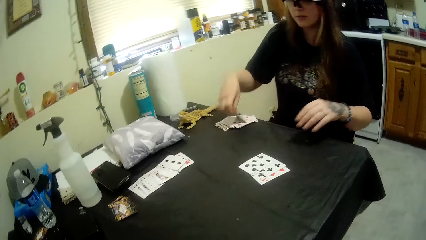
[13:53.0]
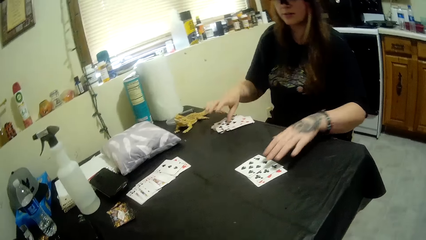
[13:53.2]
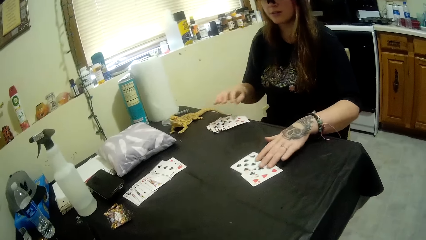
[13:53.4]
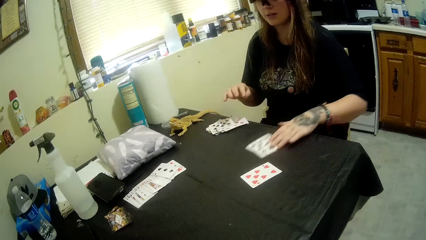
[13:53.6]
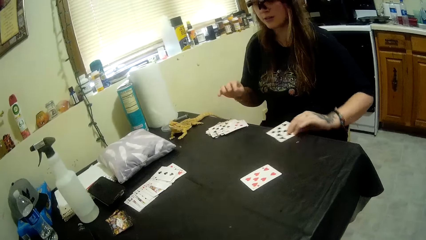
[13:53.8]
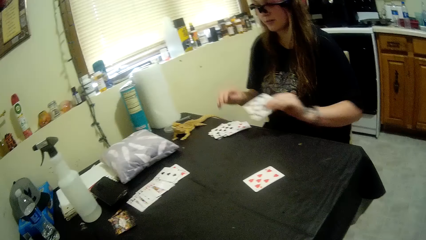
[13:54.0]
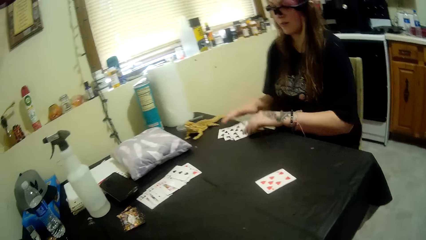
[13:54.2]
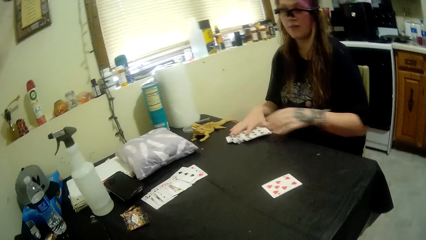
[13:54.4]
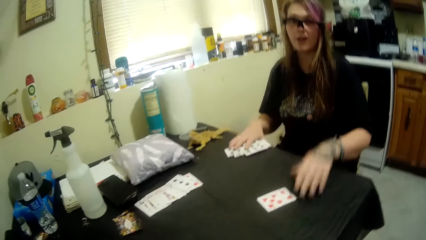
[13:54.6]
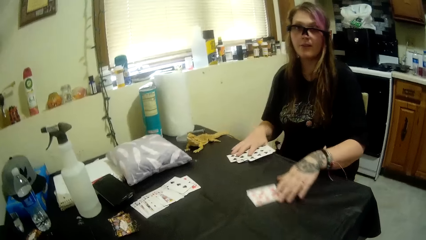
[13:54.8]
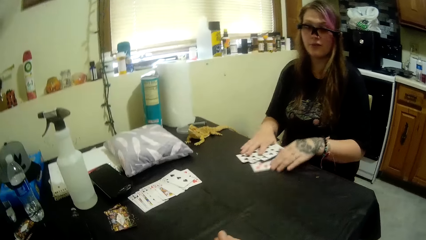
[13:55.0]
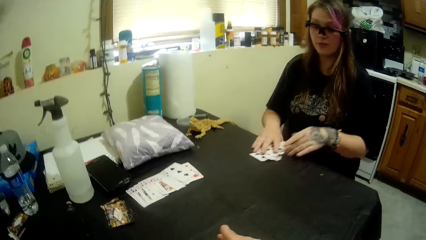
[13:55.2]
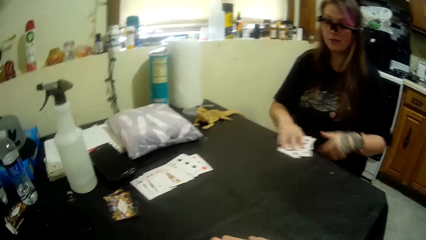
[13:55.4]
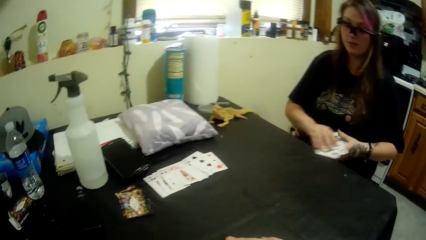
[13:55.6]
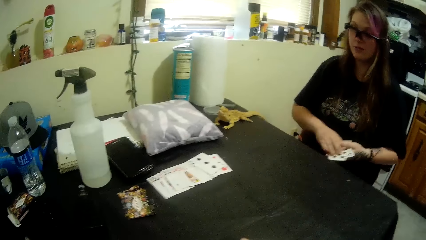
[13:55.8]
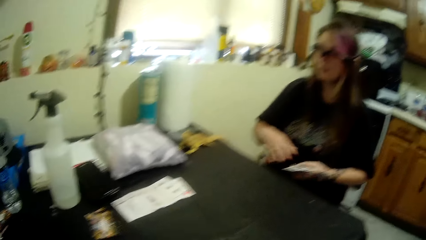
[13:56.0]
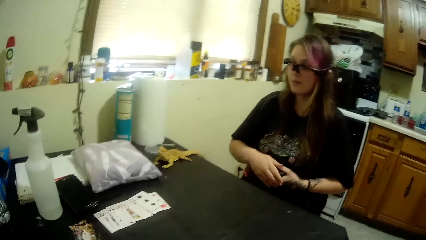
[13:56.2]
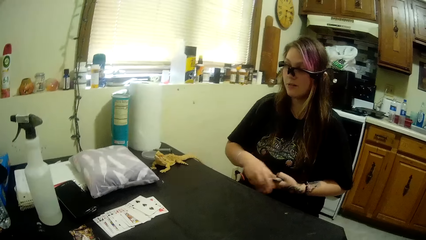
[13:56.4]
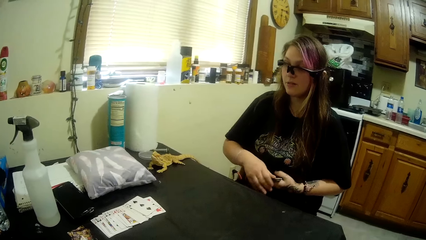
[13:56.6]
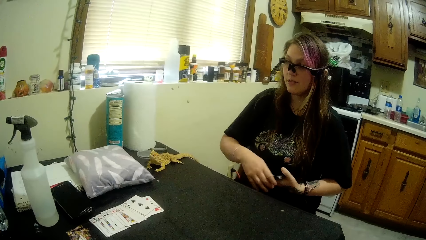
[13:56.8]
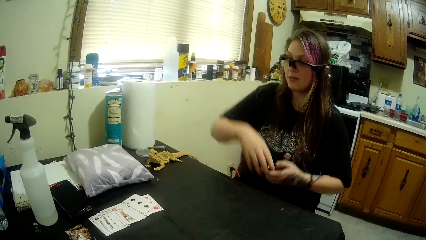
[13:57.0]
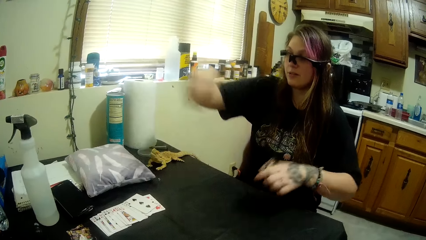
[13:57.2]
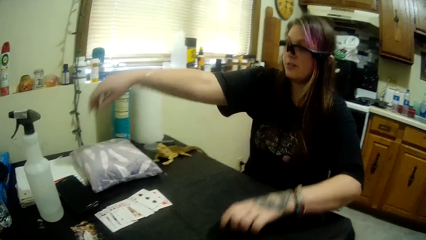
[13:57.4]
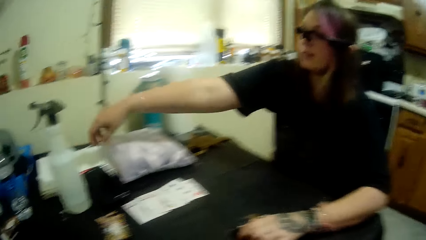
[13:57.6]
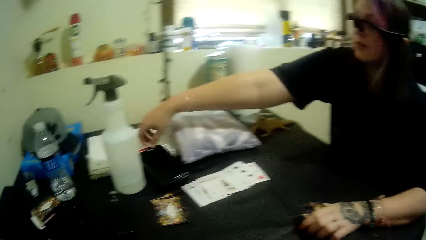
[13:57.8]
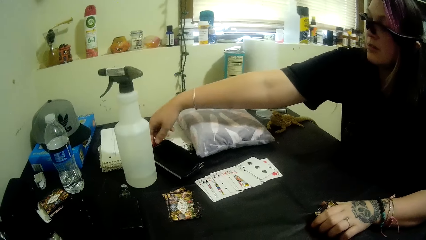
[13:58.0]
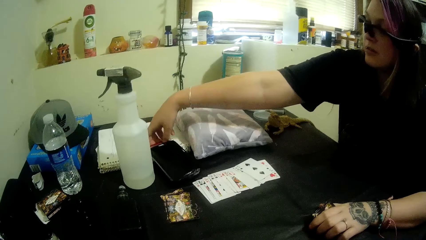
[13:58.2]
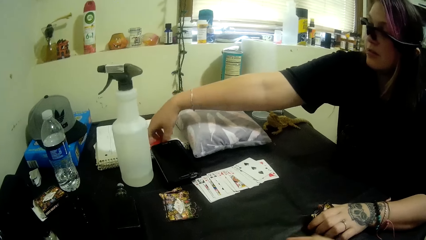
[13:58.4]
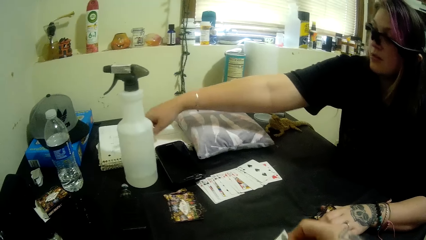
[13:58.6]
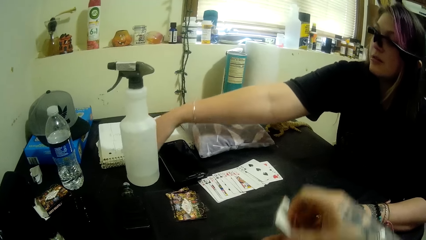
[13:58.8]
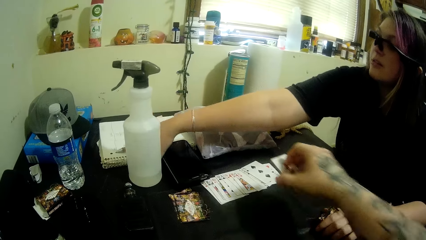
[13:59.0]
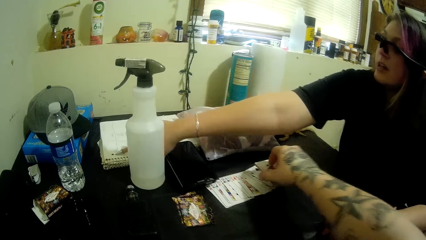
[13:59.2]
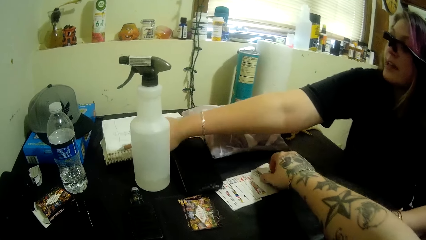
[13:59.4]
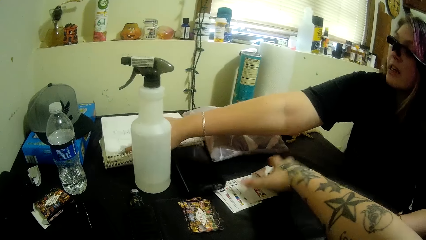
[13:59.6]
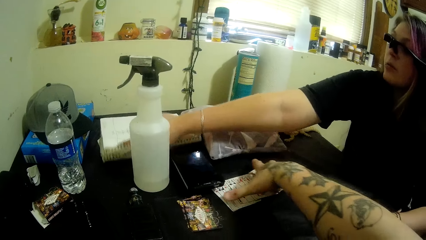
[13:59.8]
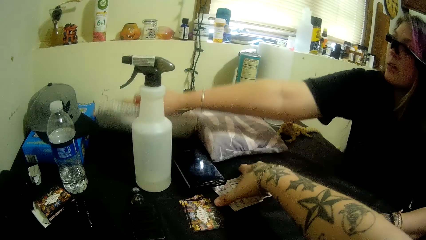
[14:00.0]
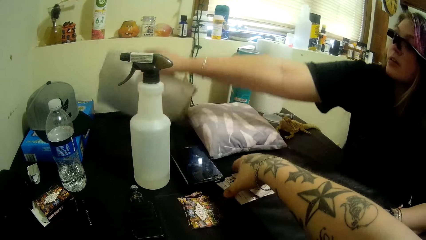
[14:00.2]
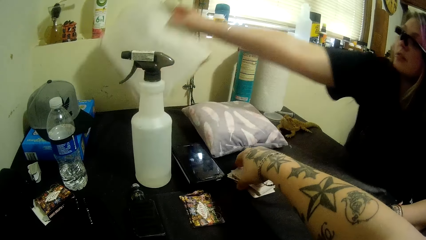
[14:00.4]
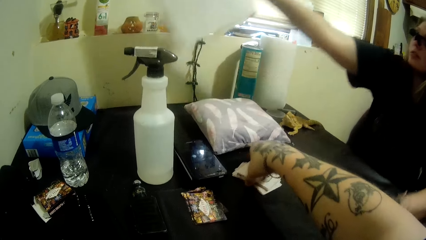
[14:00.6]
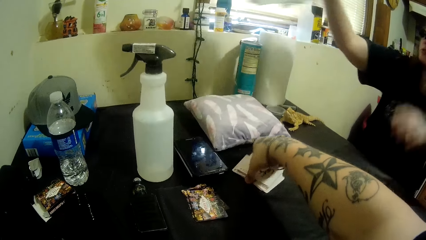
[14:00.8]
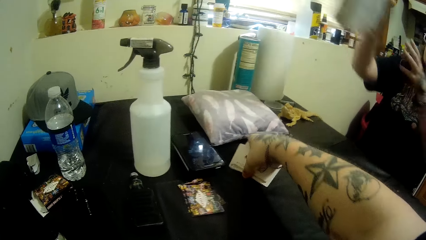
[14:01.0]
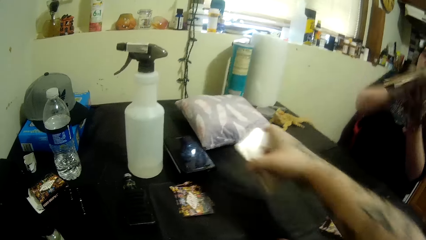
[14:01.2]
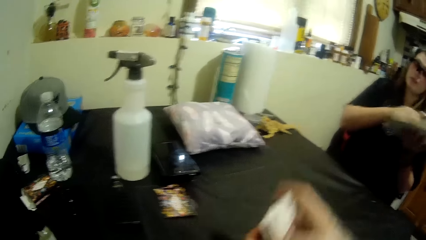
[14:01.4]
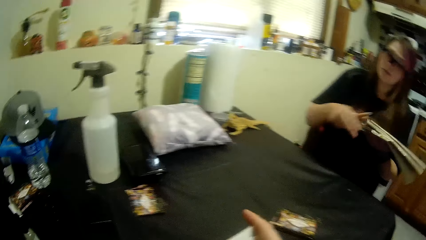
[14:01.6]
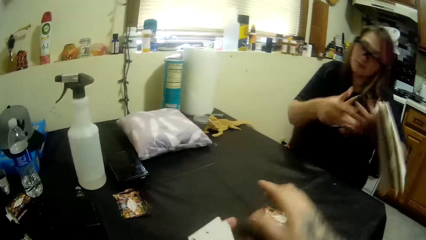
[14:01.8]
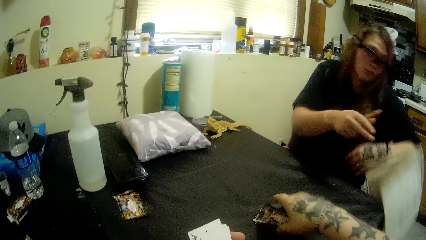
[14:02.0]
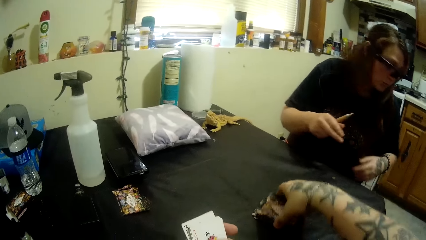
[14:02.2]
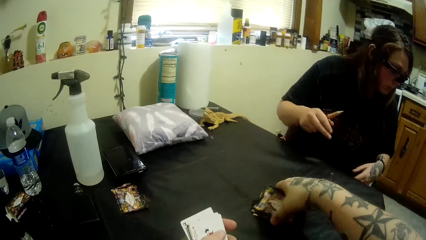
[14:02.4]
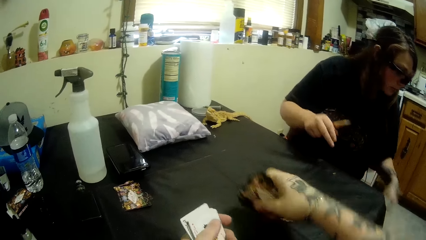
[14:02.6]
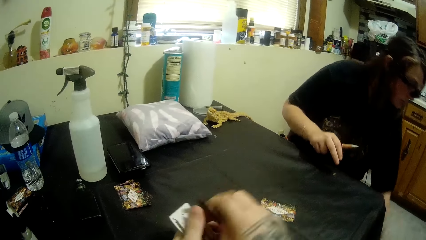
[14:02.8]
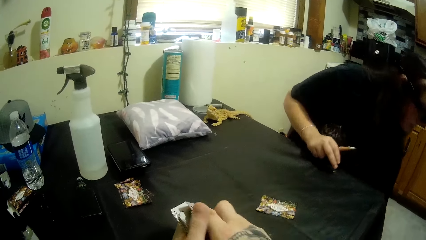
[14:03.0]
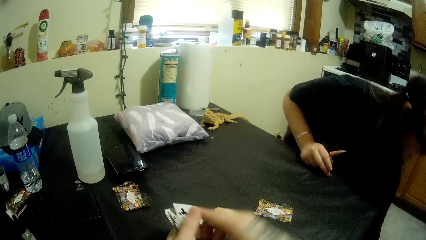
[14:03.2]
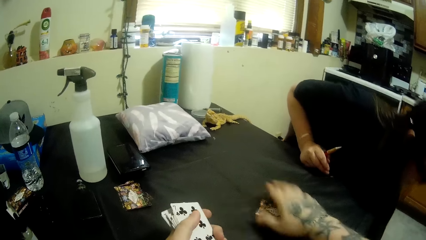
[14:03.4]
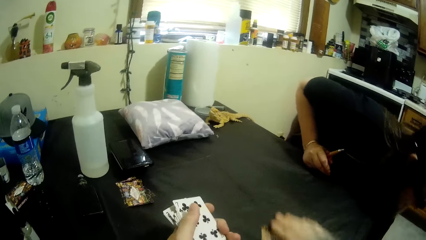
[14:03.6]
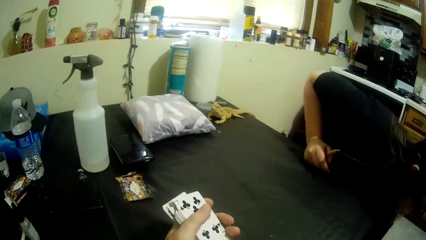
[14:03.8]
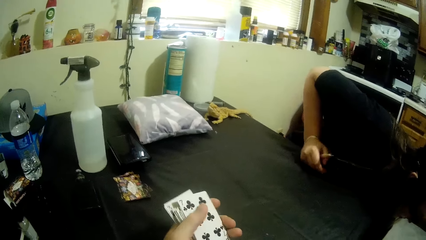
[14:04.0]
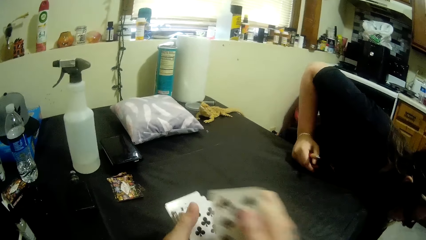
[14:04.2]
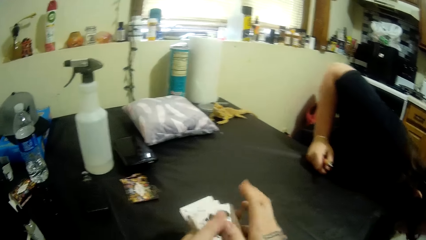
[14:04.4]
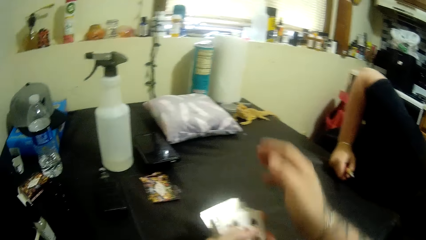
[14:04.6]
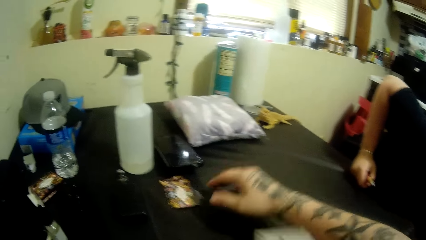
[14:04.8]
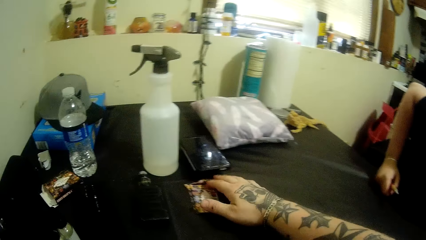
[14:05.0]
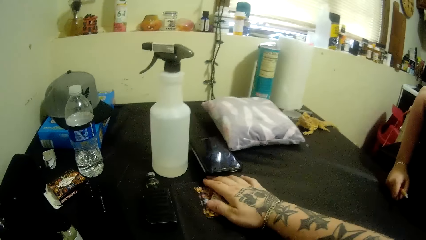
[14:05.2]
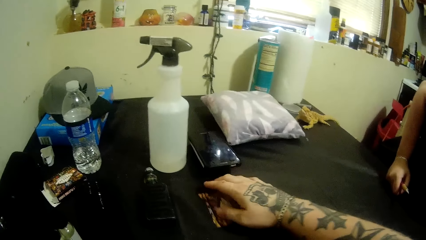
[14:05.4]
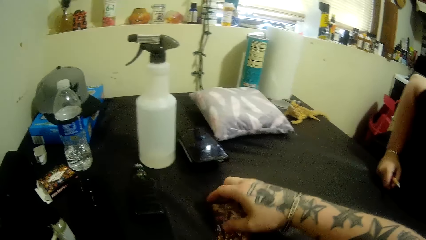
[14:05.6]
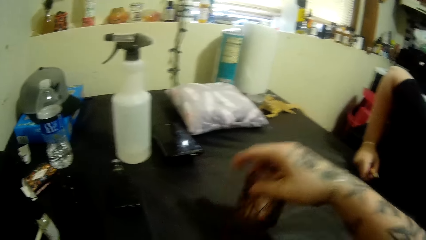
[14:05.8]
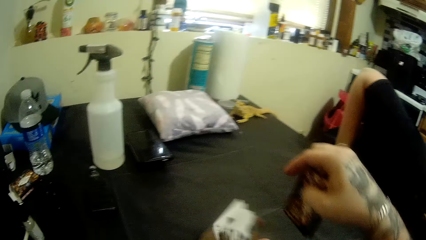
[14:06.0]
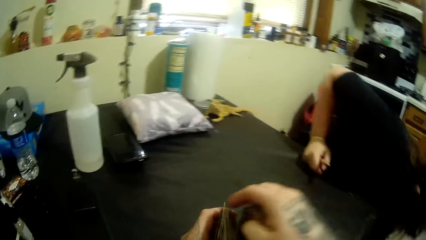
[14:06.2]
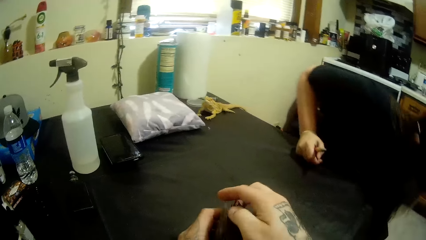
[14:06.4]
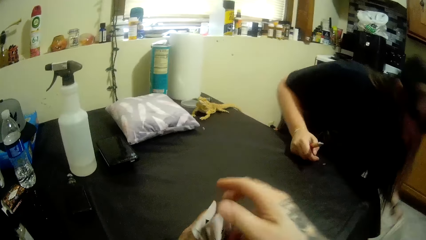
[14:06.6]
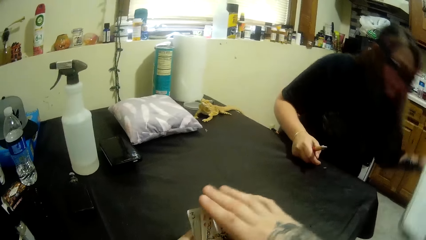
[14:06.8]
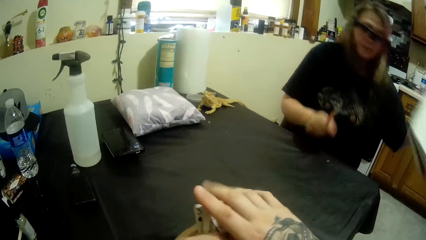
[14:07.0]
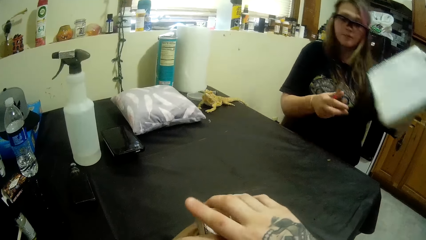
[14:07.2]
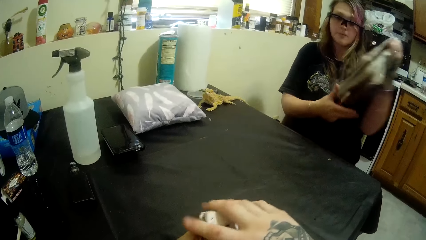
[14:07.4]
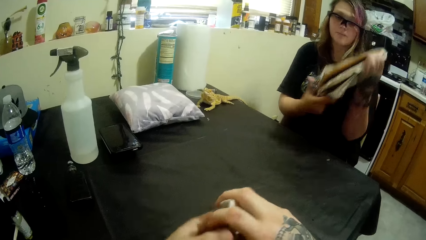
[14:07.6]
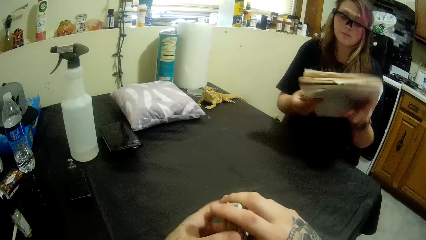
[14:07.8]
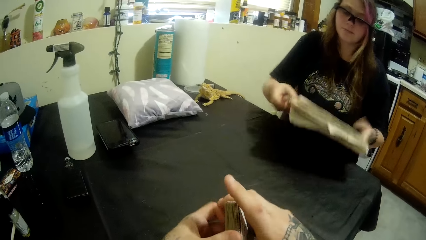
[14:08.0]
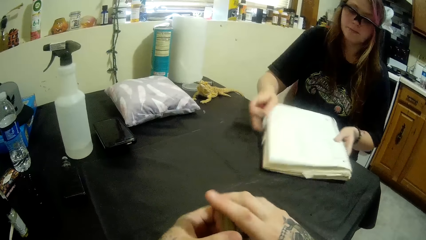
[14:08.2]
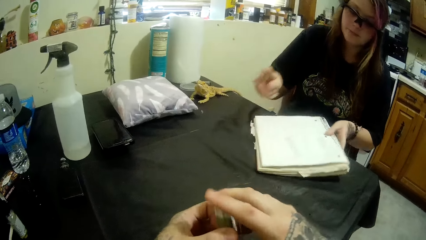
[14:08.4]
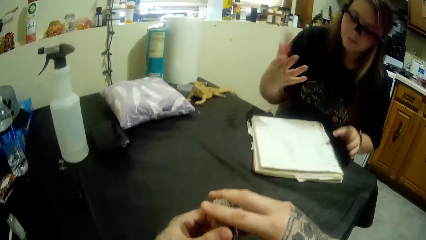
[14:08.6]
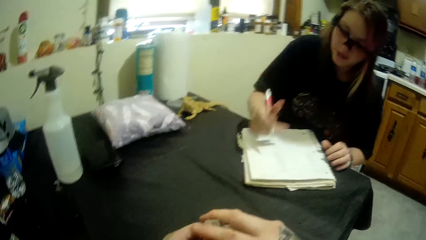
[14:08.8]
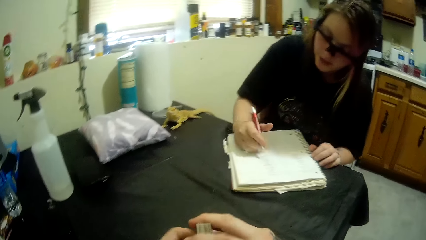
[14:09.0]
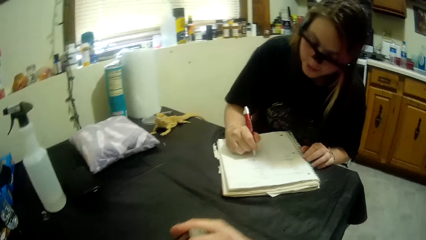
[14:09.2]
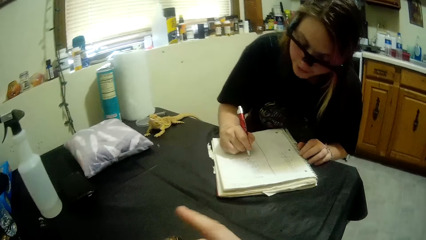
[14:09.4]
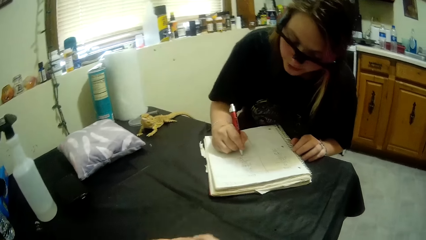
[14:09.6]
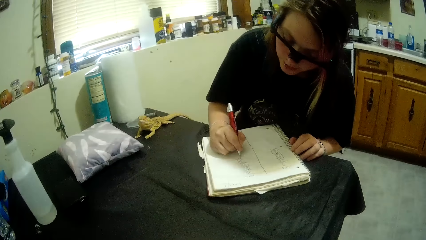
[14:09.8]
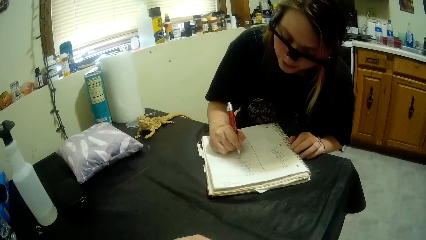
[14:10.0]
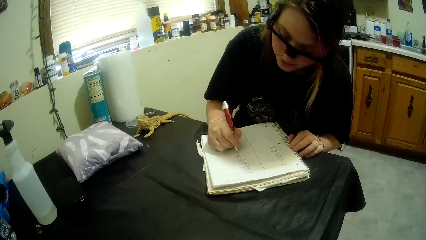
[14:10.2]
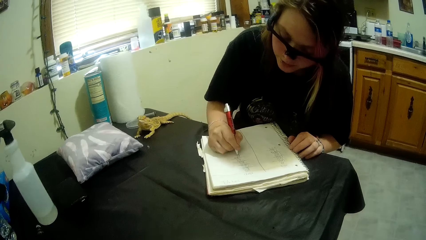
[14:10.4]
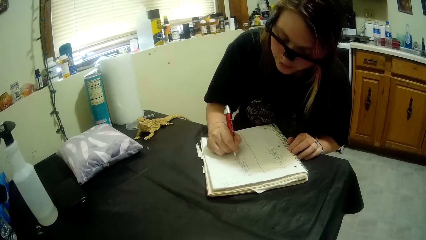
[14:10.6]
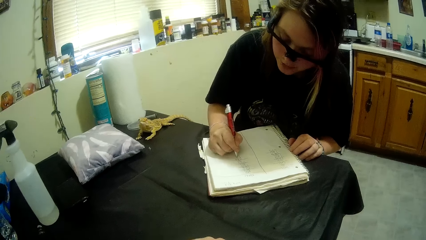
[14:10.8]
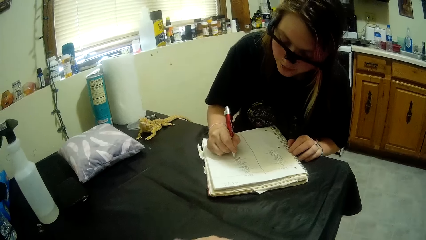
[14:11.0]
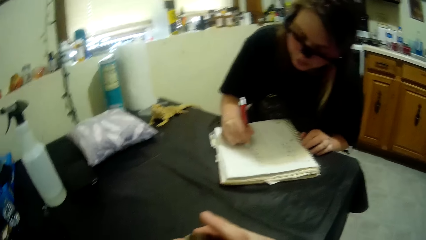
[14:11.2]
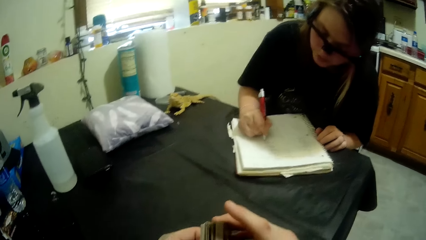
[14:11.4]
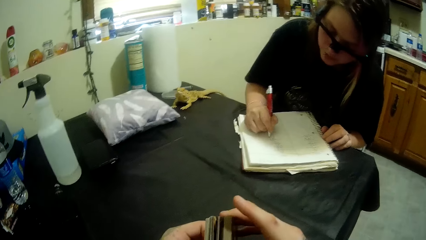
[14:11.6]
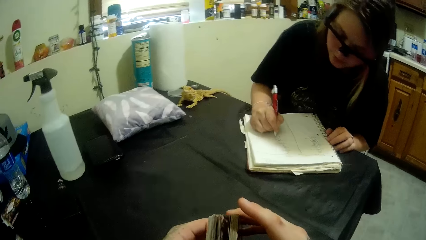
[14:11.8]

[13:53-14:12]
The man drops a card on the table and moves some cards on the table. The man drops a card on the table and moves some cards on the table. The man picks cards from the table, arranges the cards, and picks a pen and a notebook or book. The camera wearer puts cards on the table. They pick the cards from the table. The man's book falls down. The camera wearer picks the notebook from the floor and picks the cards from the table. He puts the cards in his left hand. He picks the cards from the table. The man picks the book, drops the notebook on the table, and writes in the notebook.
